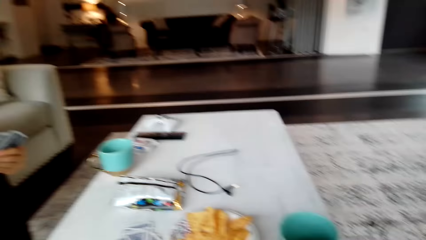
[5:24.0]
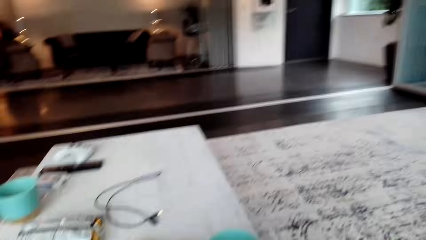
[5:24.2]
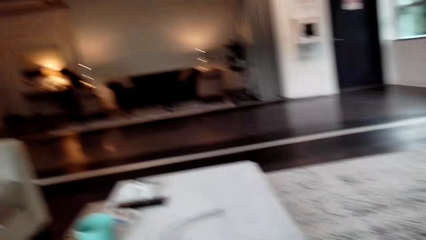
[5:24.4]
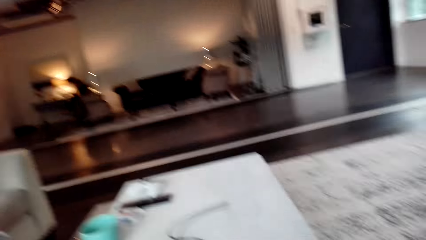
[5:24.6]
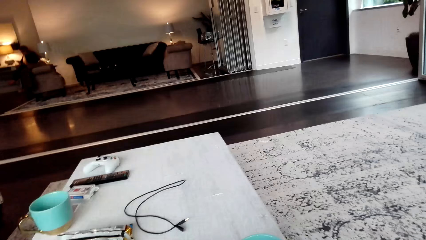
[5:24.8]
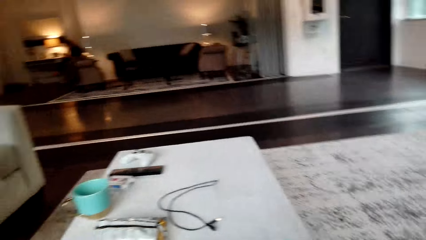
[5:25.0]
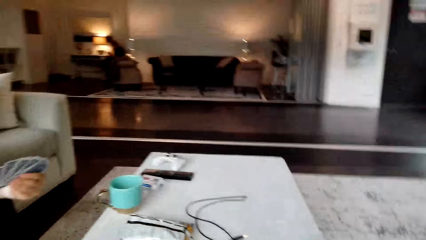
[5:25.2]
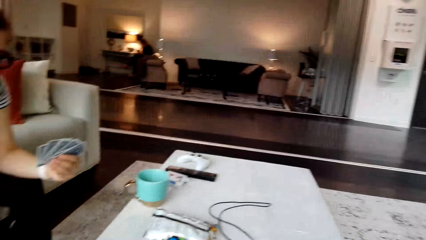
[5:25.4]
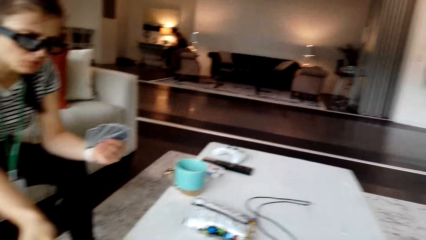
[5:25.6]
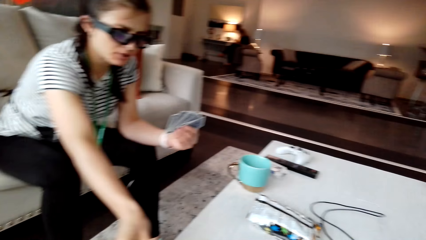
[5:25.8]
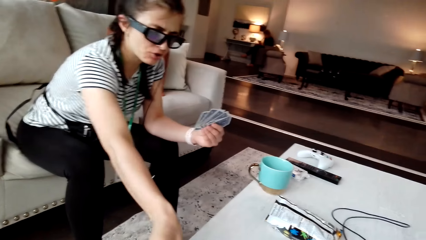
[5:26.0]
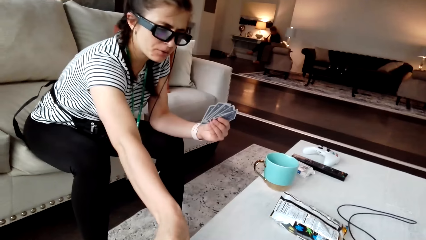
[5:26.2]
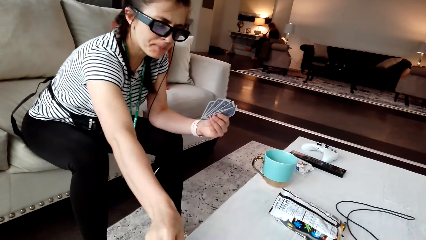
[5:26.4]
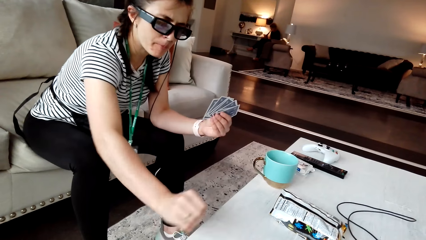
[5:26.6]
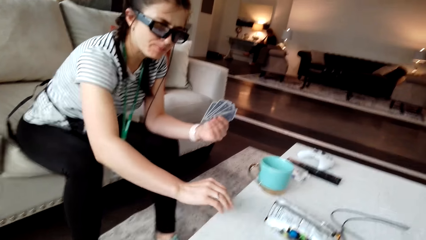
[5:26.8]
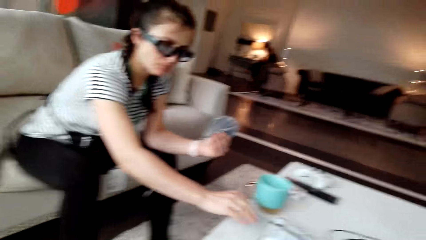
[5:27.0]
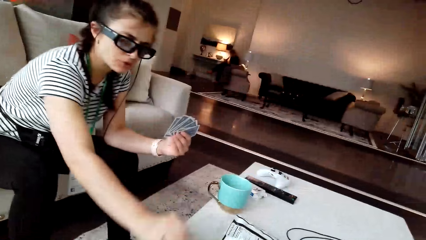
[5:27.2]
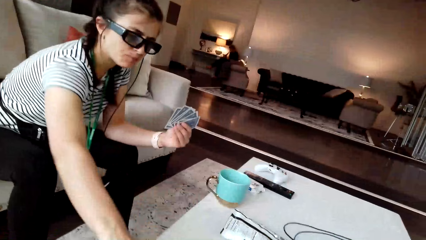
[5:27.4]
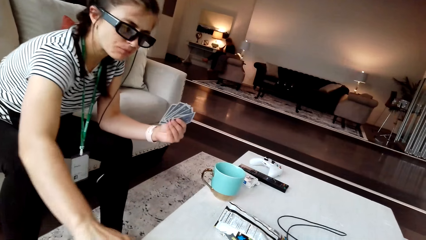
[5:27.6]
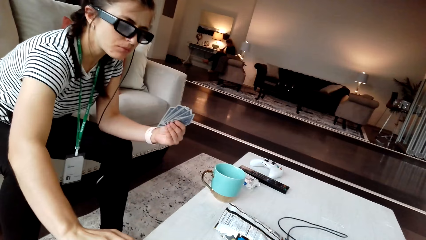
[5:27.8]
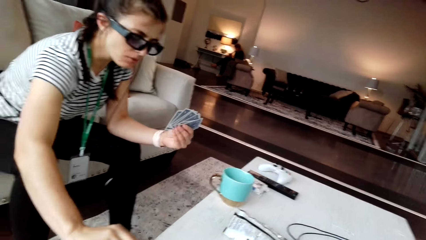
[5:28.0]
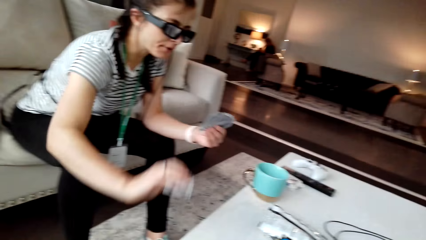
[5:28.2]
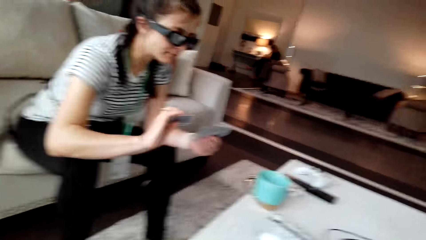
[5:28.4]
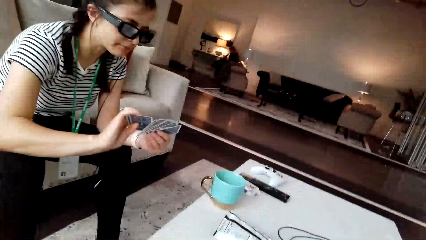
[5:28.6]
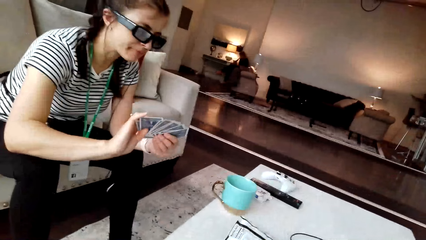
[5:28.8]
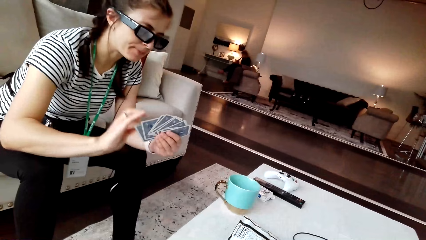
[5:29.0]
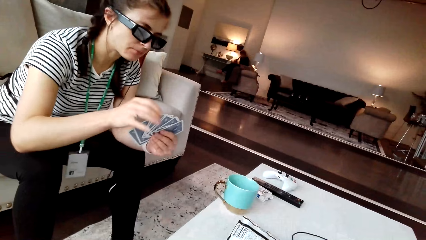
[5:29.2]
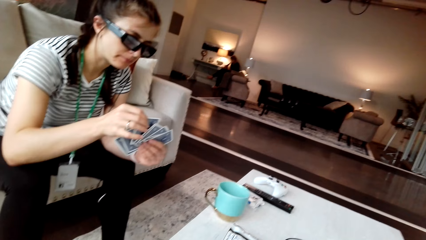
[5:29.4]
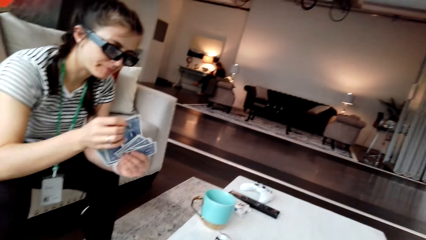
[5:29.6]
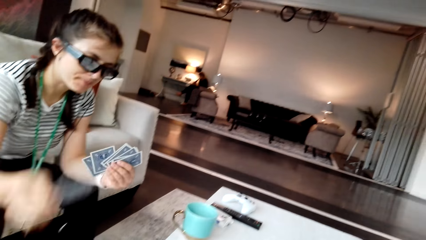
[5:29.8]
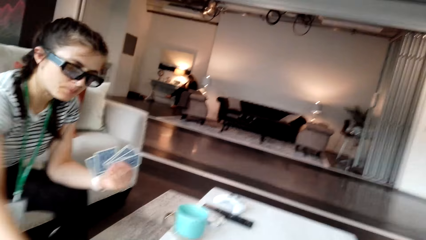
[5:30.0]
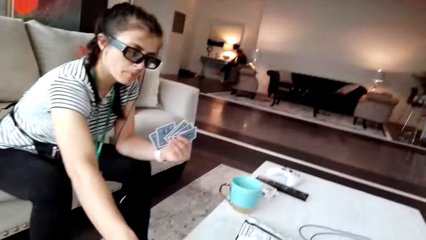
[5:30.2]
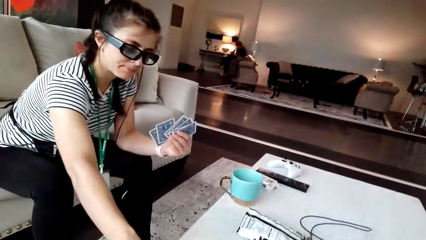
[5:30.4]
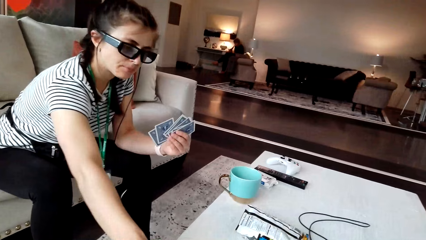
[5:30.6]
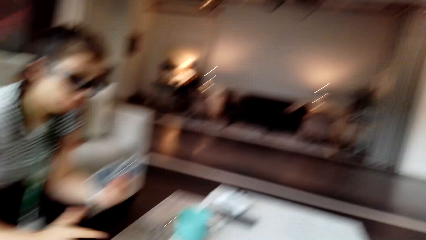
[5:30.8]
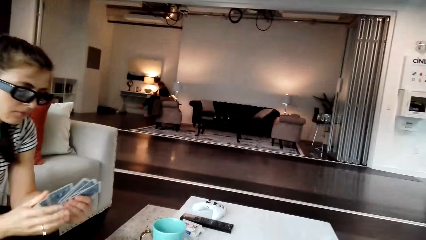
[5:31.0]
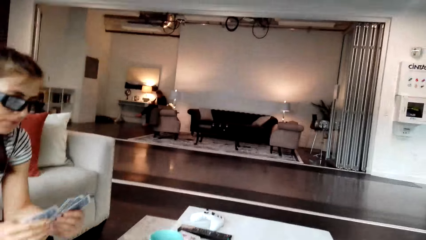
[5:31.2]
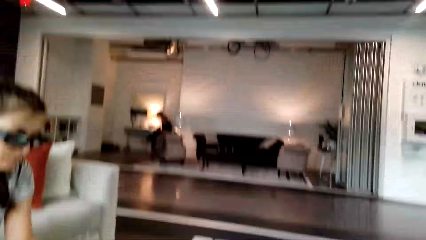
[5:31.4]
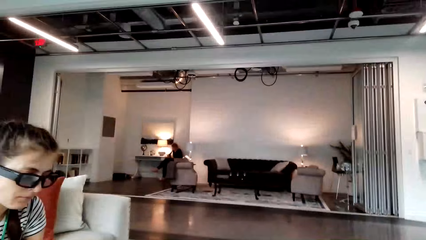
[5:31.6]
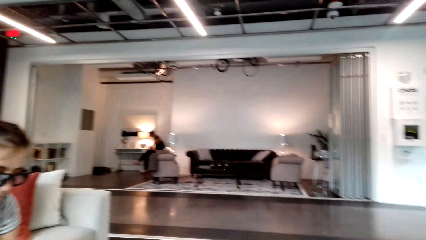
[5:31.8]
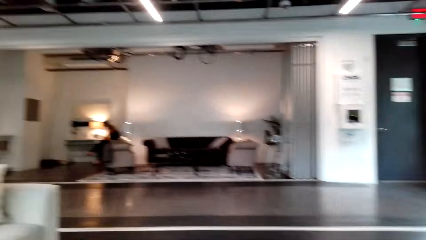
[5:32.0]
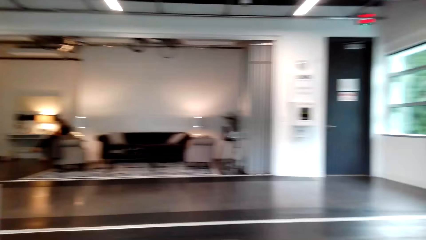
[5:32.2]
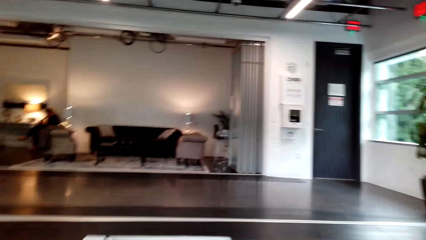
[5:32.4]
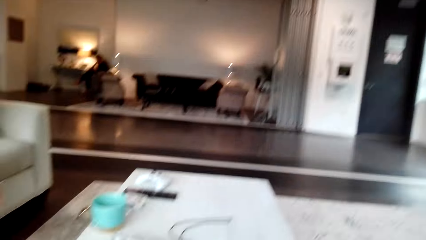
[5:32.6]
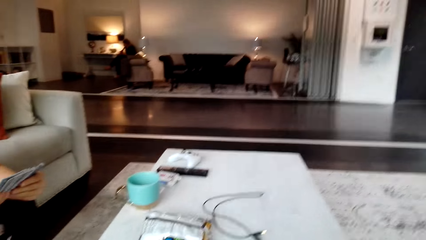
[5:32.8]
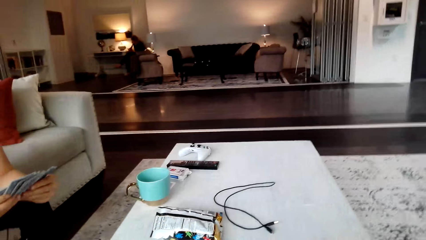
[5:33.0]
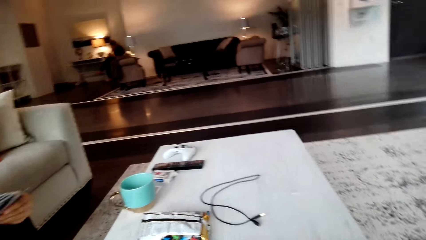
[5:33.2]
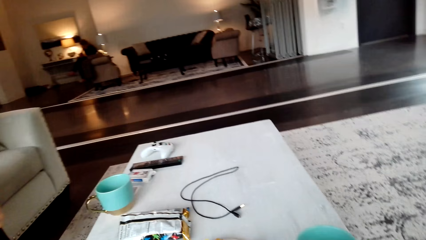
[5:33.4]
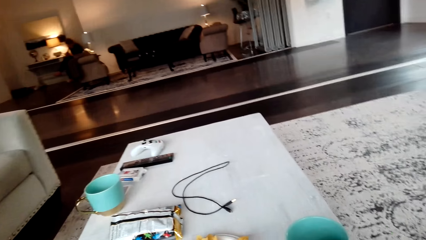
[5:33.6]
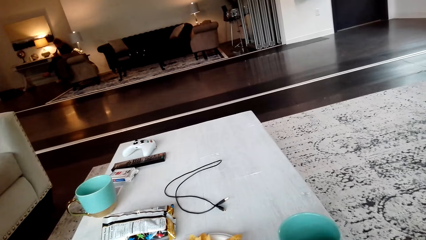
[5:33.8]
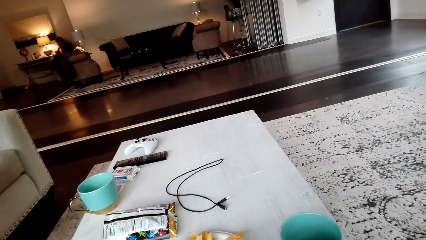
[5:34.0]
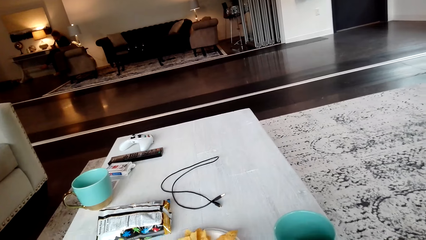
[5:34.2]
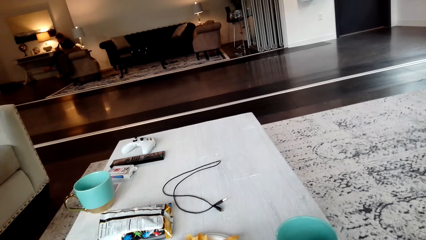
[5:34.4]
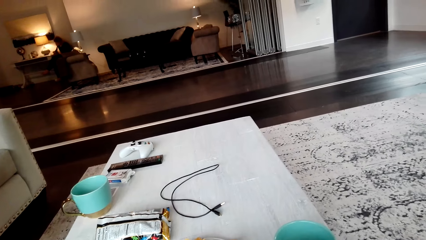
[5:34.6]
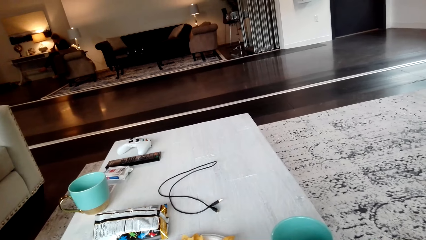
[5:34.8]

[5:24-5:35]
The camera wearer looks around the house. A woman touches a table, picks up cards, removes a card and puts the card on the table. The camera wearer looks around the house.

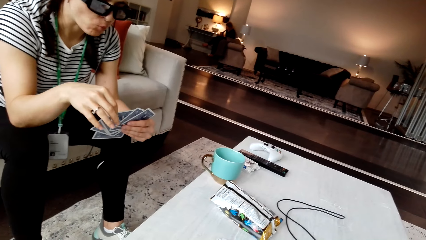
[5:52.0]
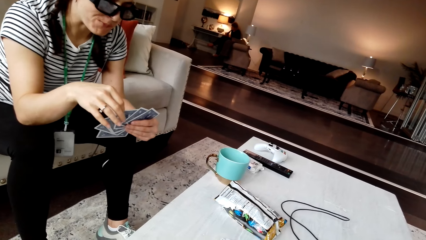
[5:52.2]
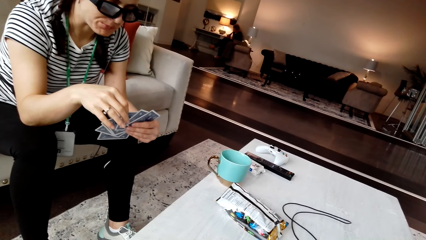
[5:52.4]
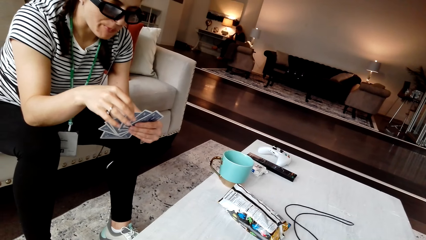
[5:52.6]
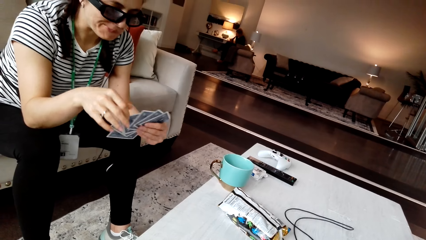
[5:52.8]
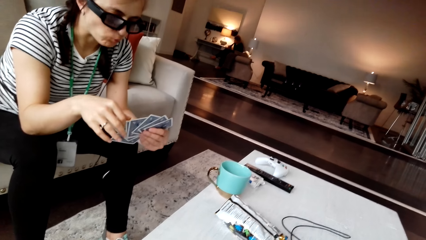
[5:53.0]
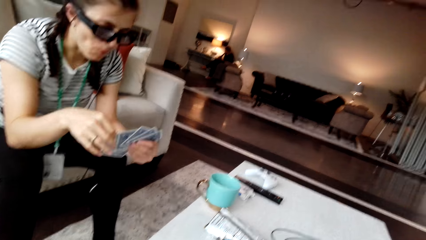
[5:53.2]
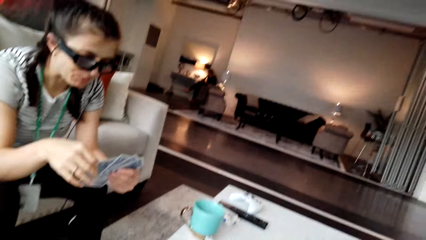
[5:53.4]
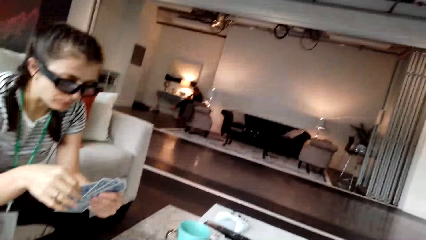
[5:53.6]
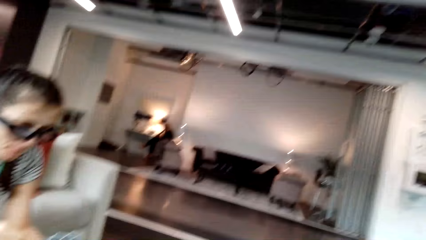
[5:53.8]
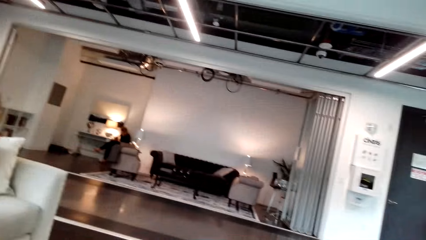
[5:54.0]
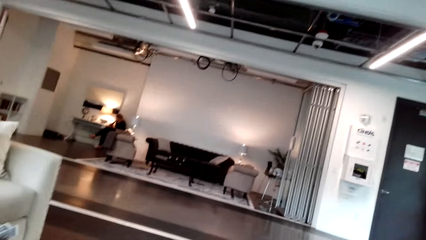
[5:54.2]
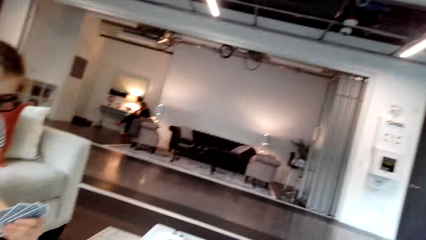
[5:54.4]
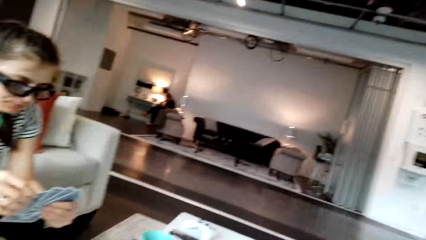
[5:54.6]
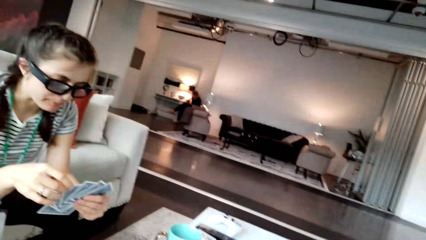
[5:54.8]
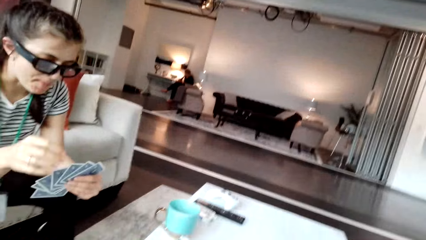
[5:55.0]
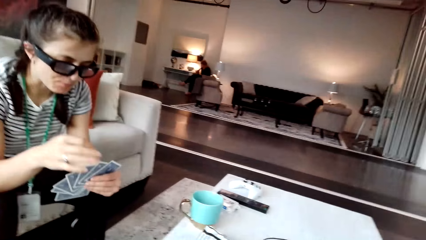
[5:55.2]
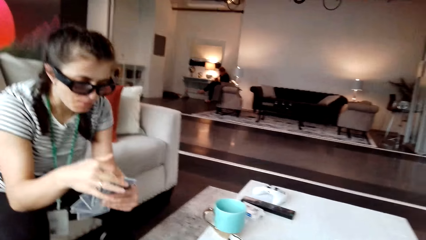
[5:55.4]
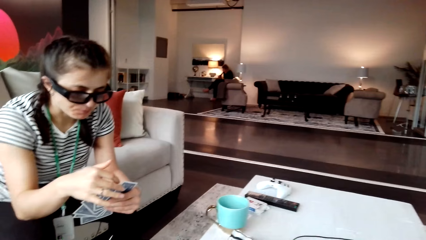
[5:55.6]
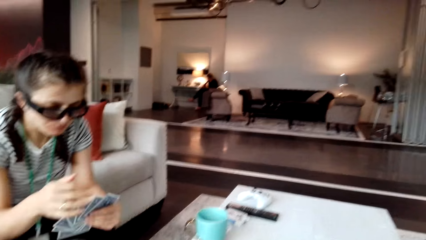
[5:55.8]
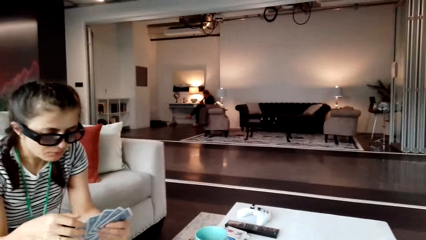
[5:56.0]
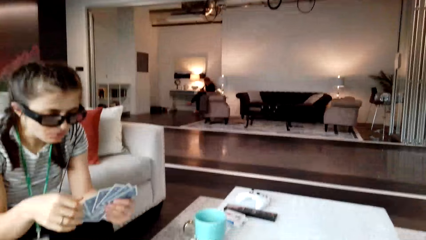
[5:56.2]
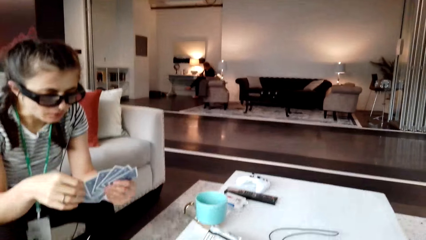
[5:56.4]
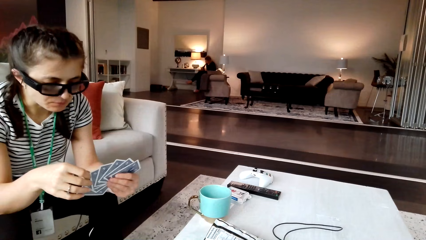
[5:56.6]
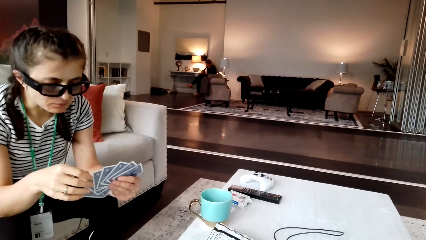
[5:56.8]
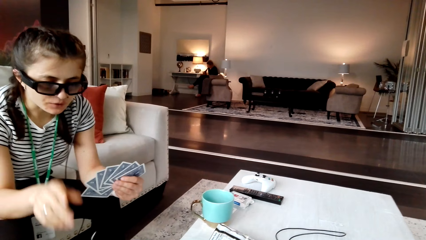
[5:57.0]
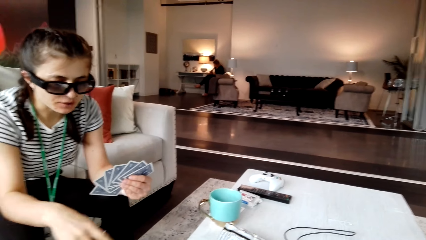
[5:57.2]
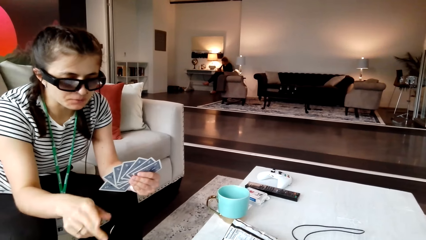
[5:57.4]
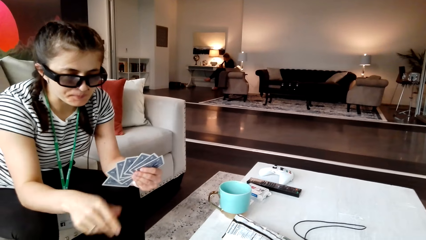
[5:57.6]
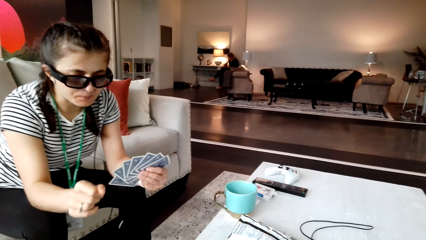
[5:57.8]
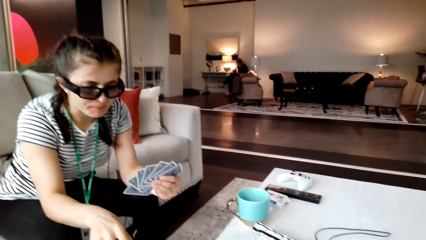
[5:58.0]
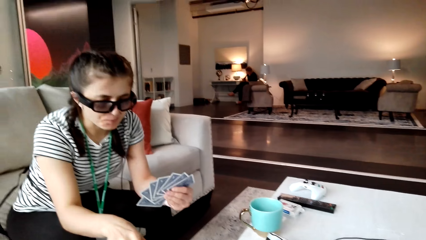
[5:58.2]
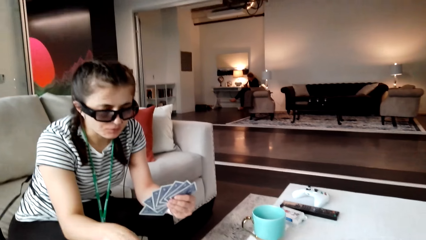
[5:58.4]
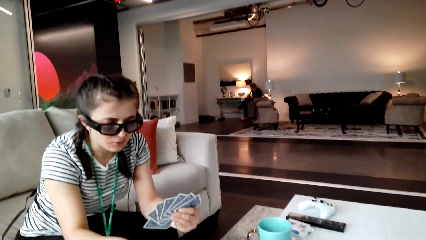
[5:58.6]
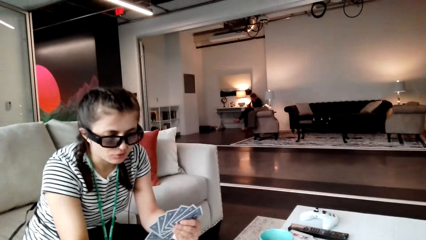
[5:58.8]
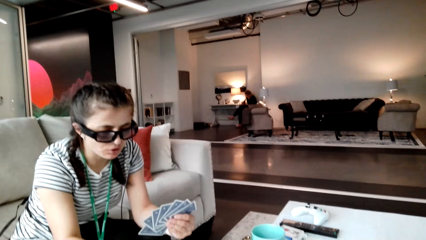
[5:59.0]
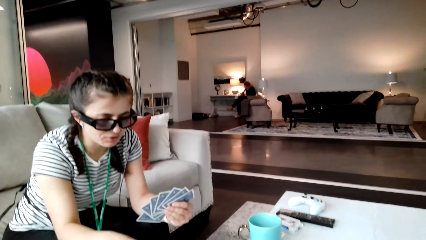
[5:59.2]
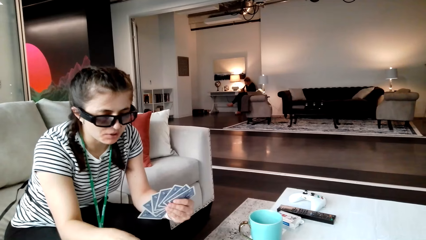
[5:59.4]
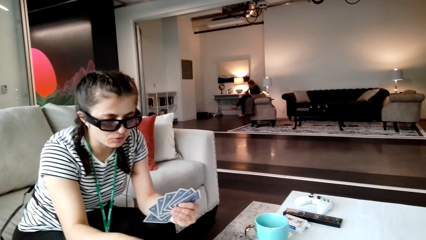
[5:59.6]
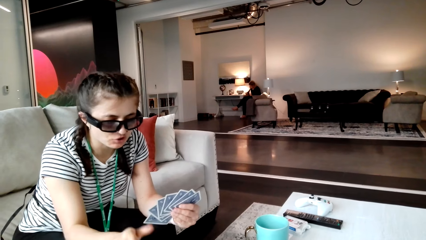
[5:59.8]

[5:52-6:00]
A woman arranges cards on the hands. The woman touches the cards. The camera wearer looks around the house. The woman moves the hand and interacts with the camera wearer.
